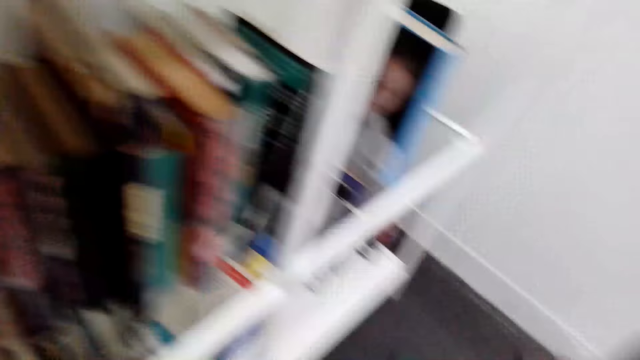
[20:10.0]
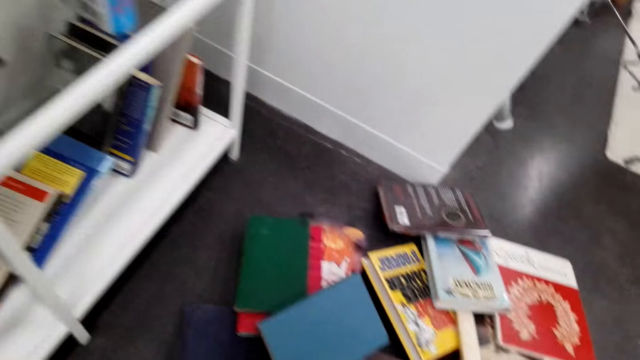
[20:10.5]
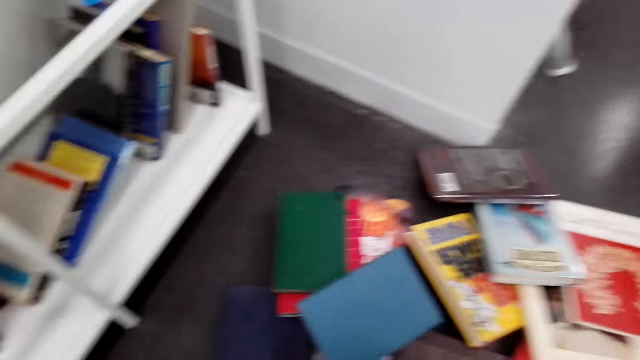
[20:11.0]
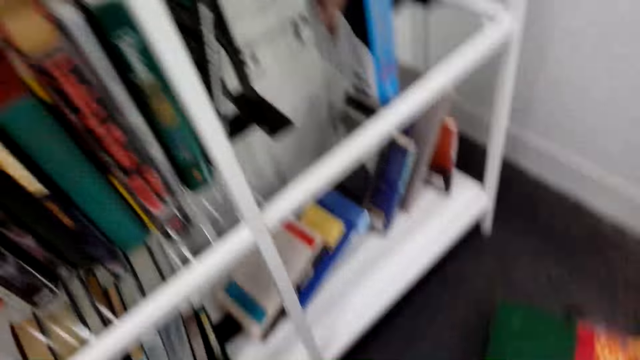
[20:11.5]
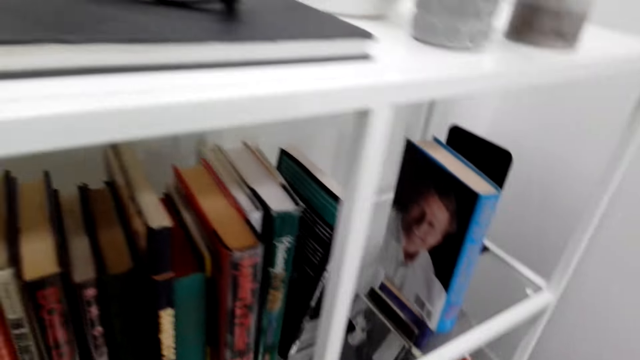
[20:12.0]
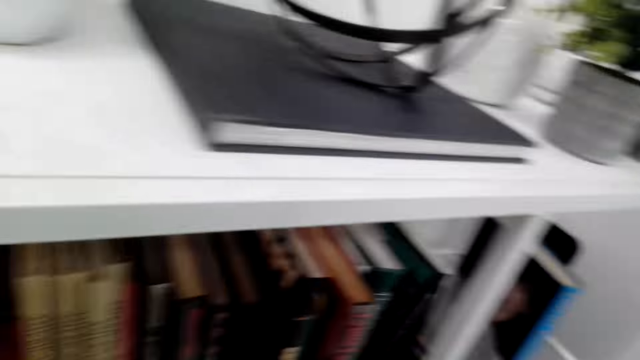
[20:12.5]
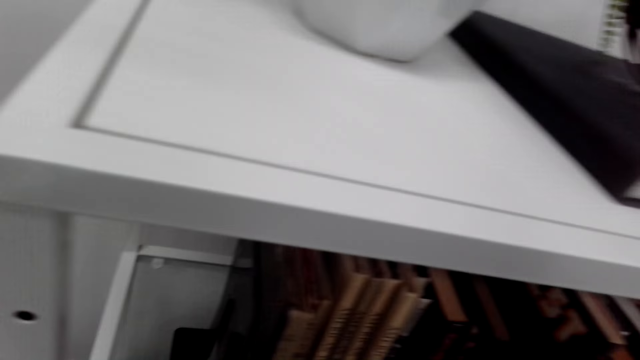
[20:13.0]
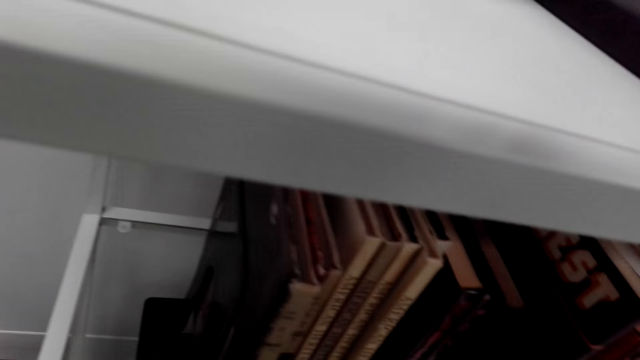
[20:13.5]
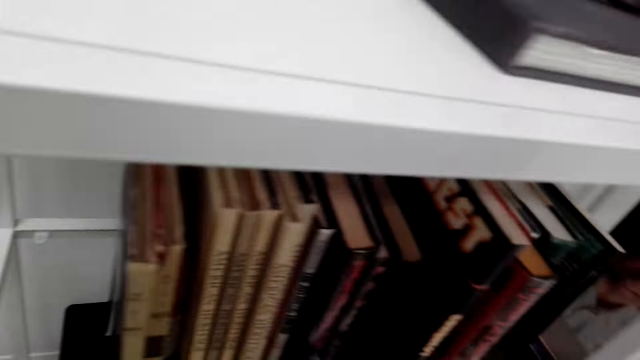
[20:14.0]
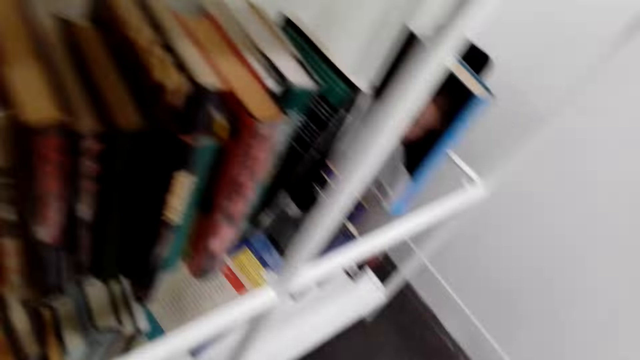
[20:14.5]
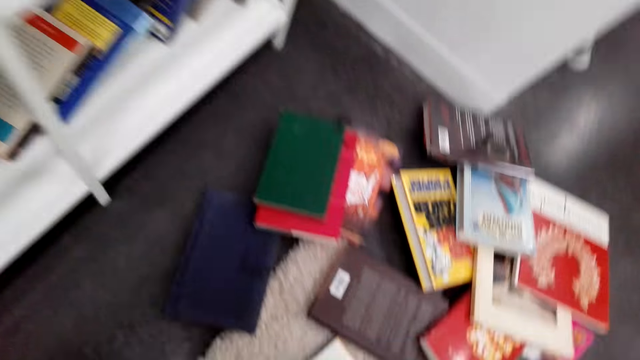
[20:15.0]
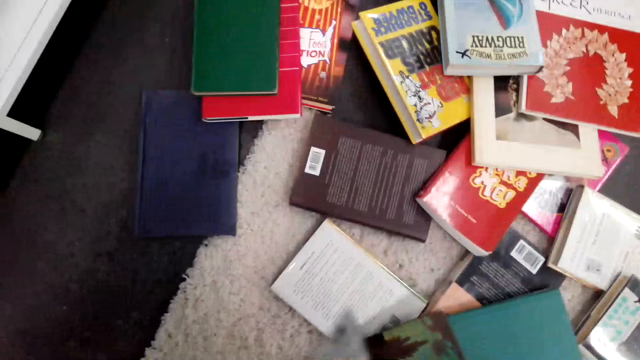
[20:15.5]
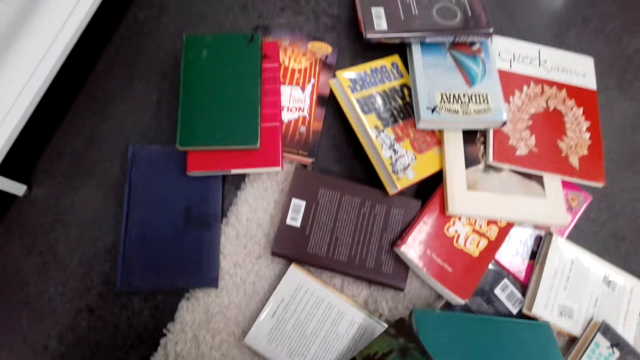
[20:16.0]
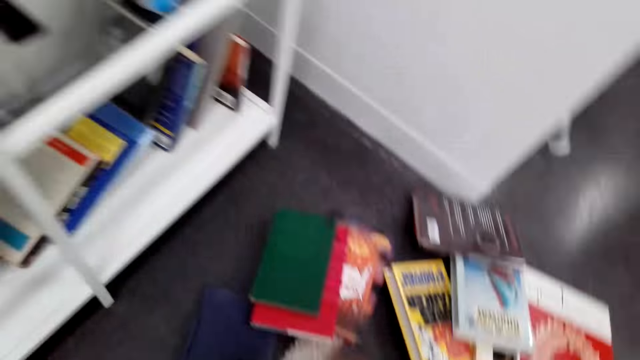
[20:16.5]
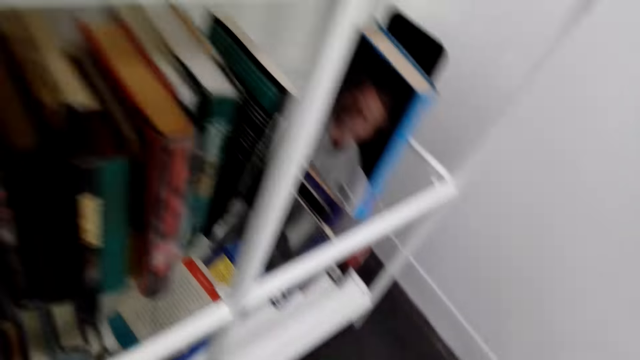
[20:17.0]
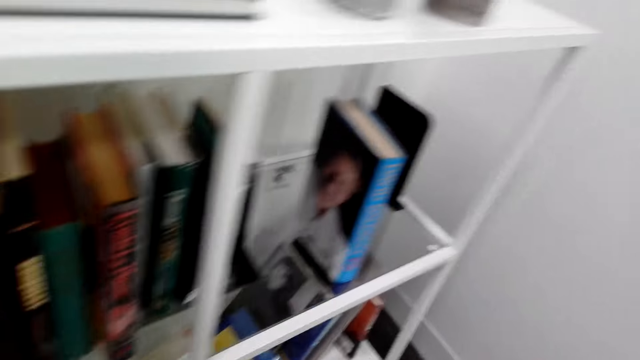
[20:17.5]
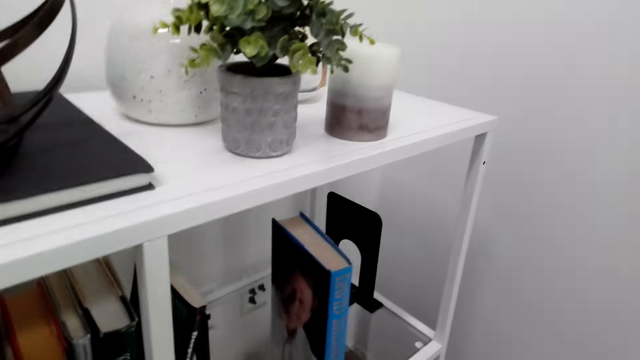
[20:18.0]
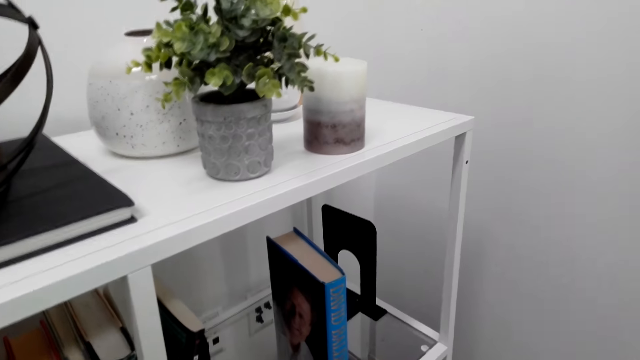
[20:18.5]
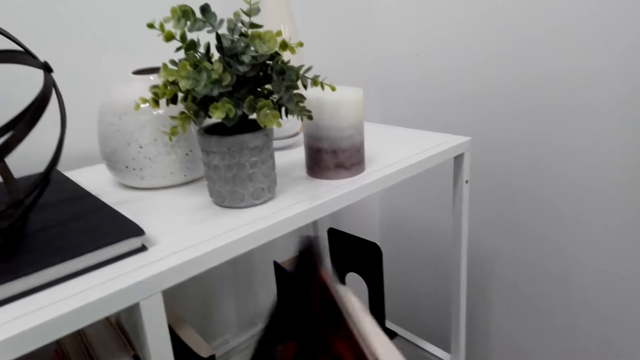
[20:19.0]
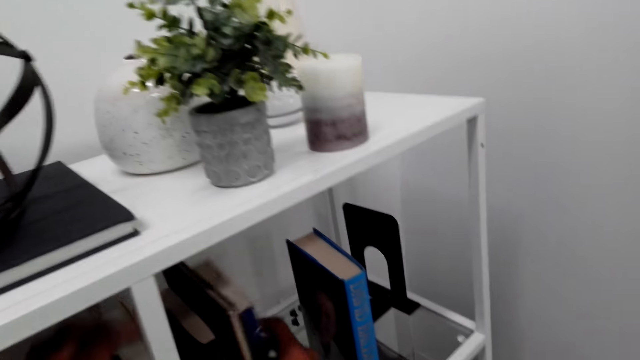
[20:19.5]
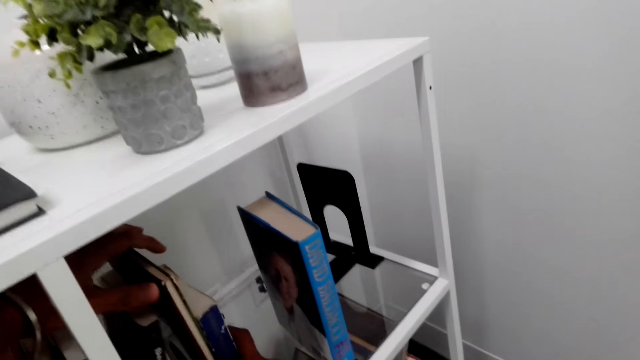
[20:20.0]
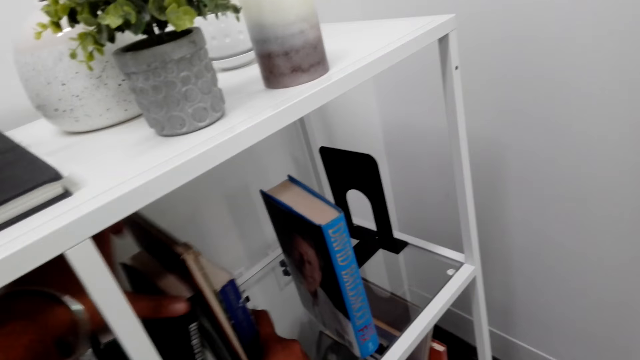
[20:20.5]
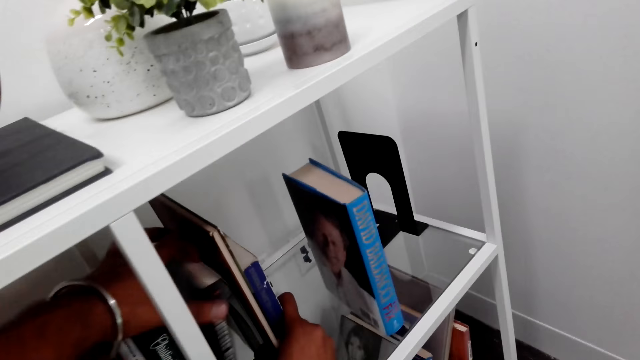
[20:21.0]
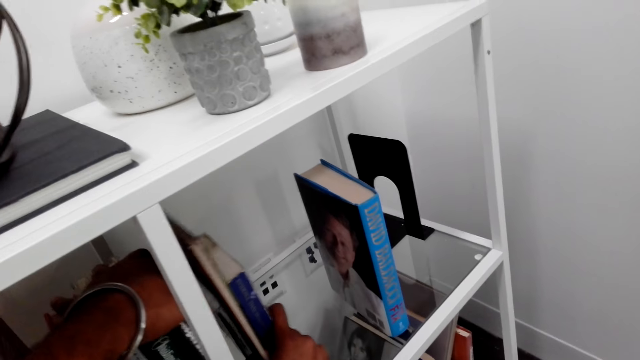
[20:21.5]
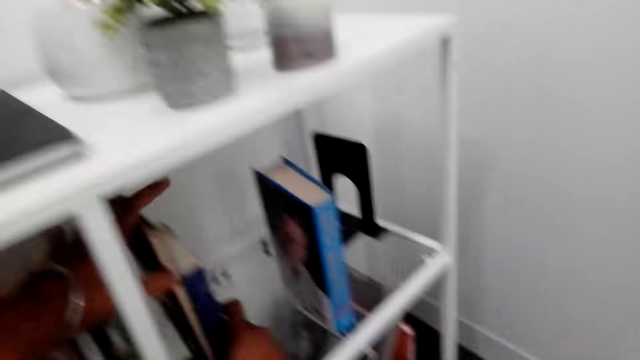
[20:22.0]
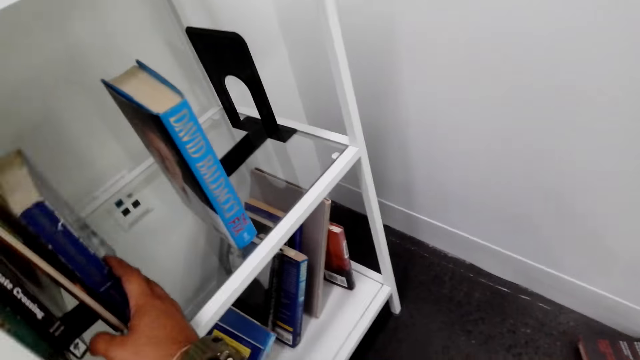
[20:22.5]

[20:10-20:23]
The camera wearer picks up a book. They arrange the books on the shelf.

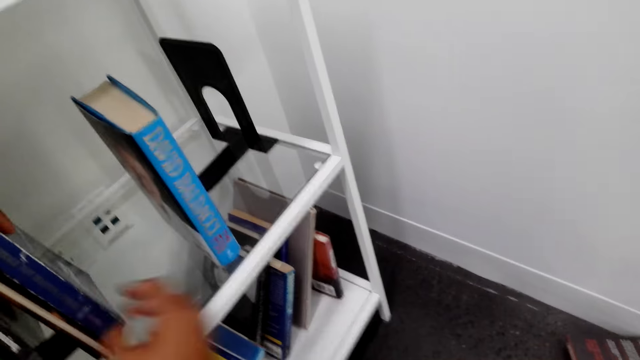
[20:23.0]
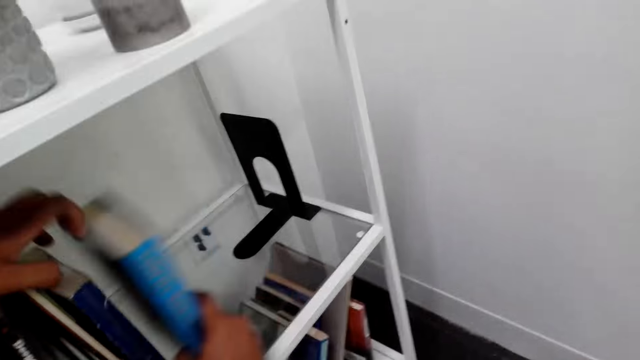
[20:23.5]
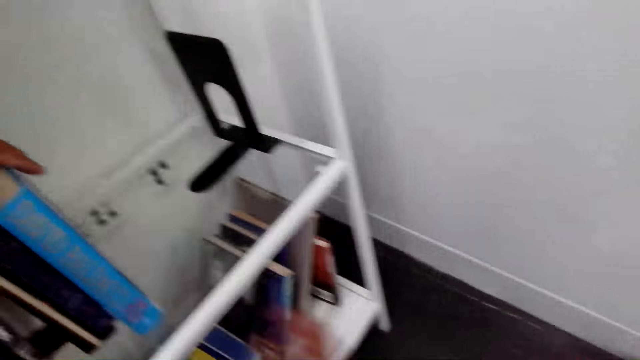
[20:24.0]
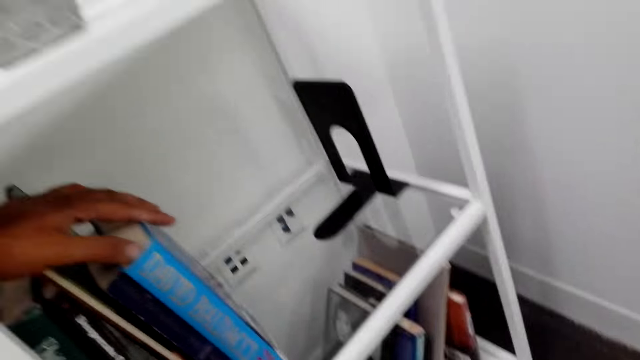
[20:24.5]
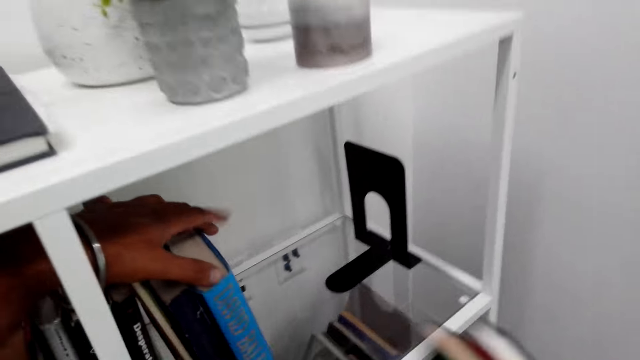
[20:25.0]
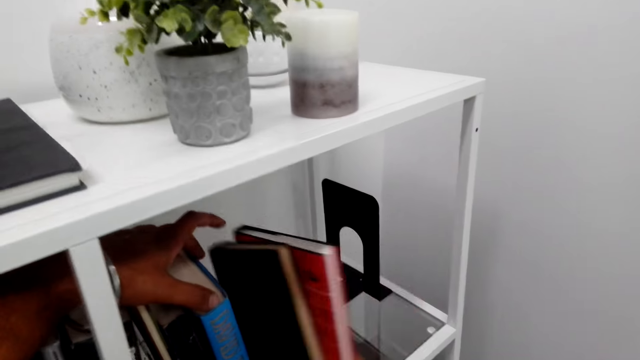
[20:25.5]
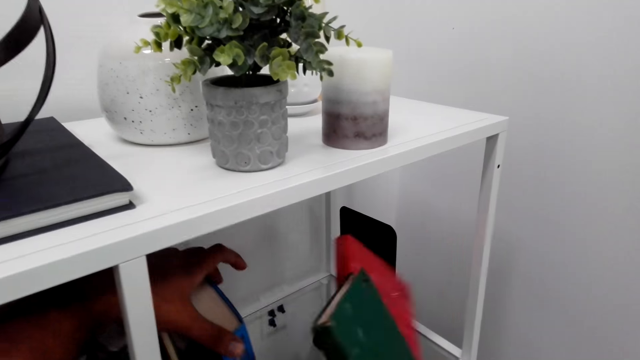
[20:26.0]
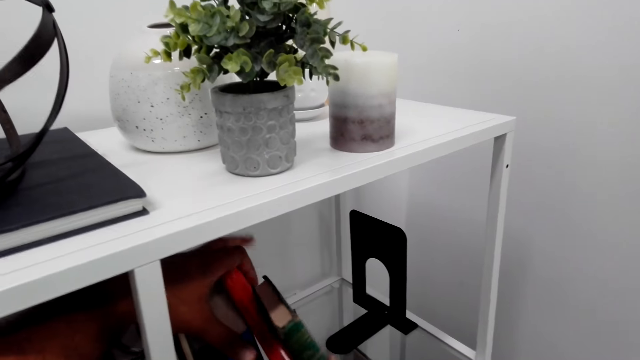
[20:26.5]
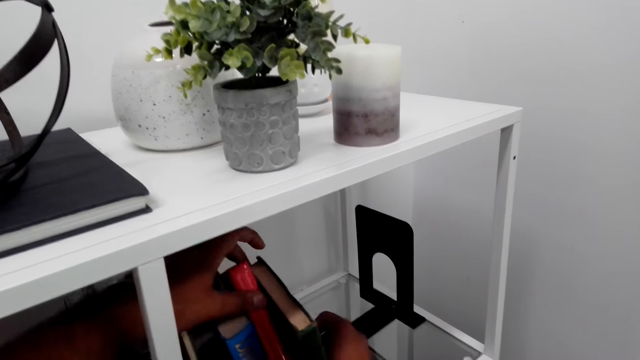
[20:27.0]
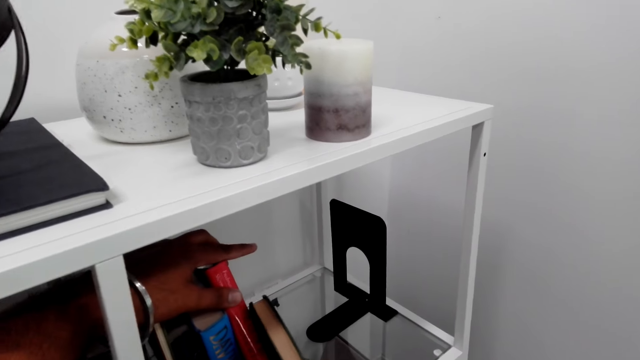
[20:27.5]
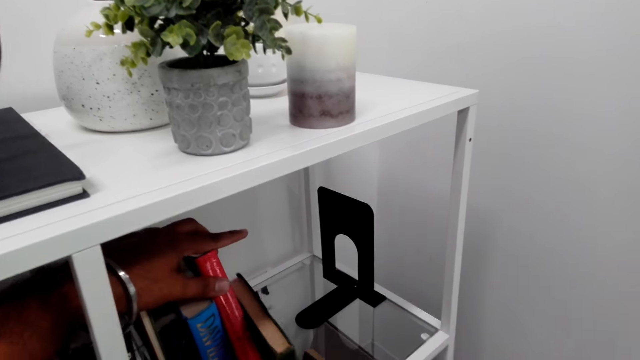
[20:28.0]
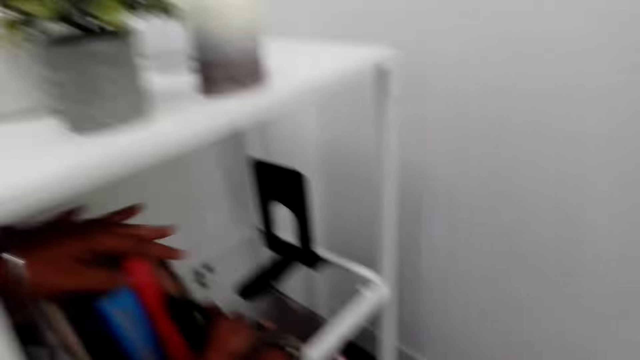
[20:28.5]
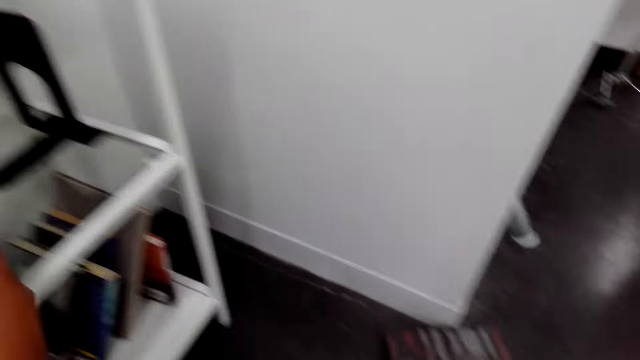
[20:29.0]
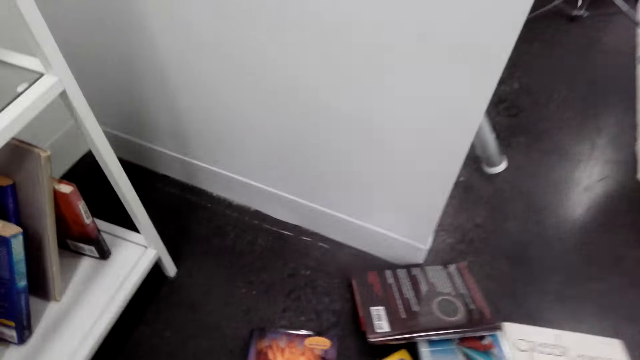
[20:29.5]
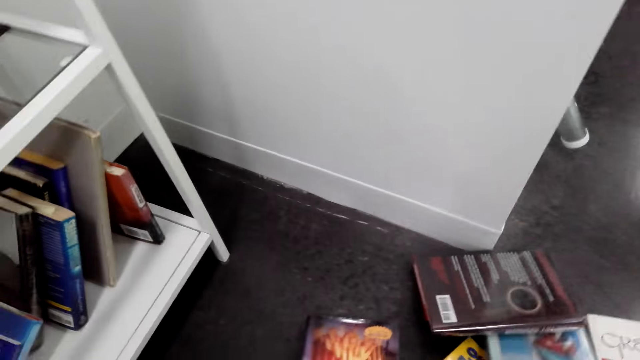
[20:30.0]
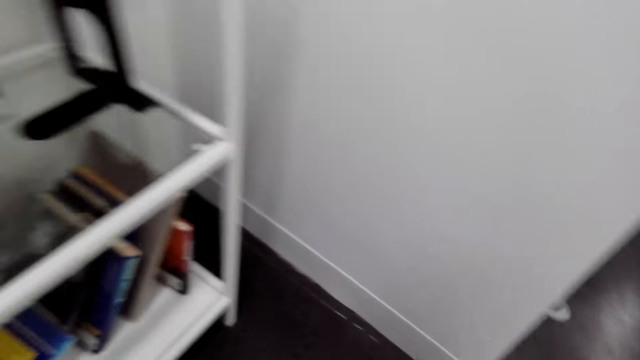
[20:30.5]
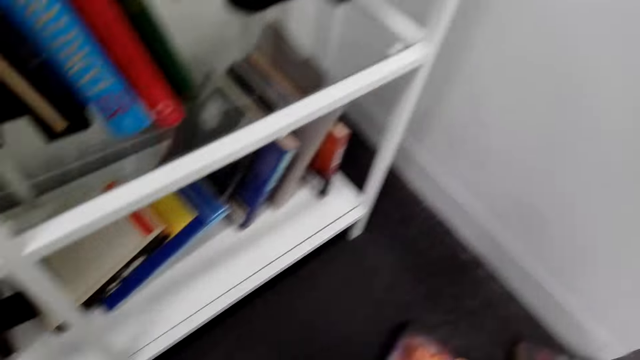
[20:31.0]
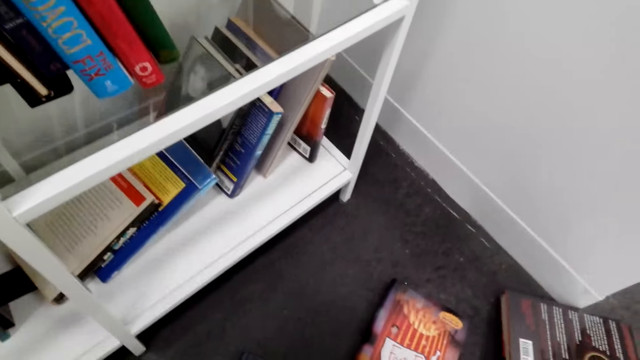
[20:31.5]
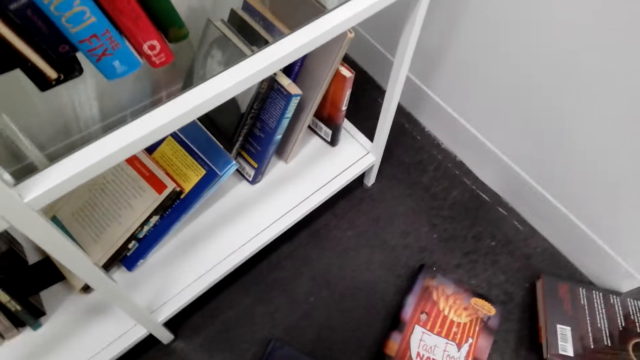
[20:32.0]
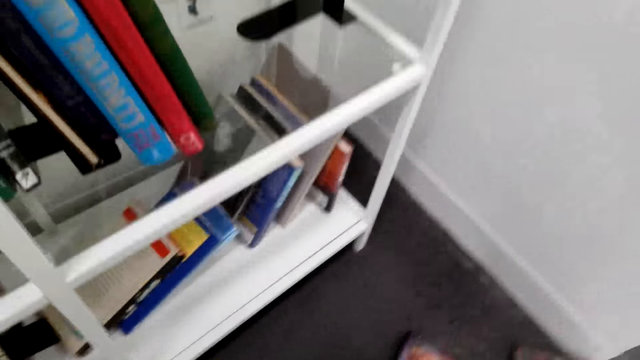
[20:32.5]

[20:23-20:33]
The camera wearer picks up books.
